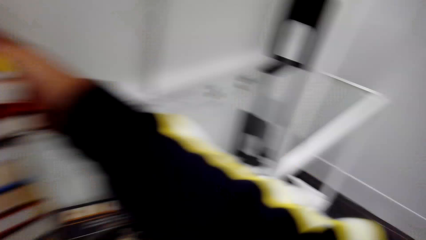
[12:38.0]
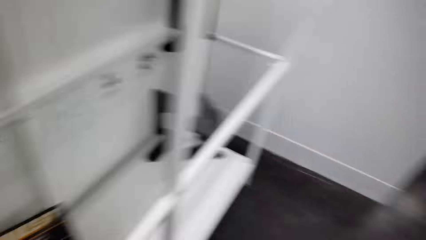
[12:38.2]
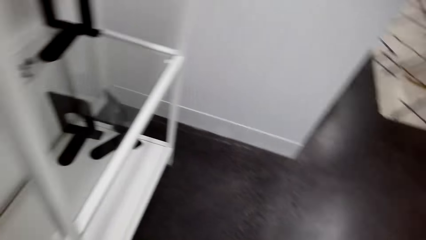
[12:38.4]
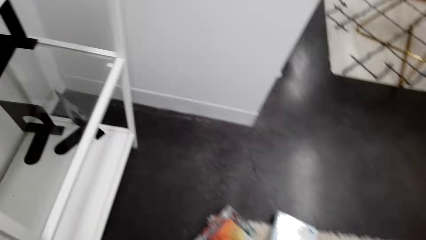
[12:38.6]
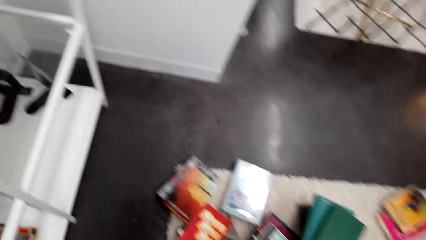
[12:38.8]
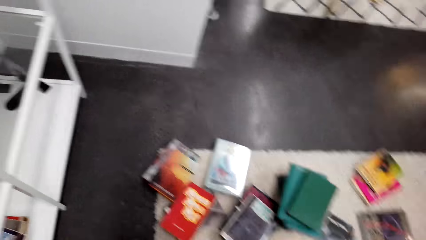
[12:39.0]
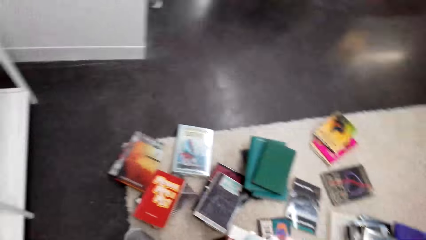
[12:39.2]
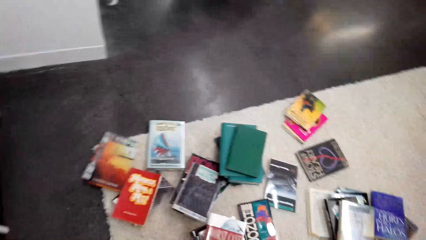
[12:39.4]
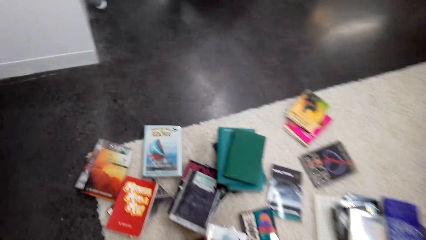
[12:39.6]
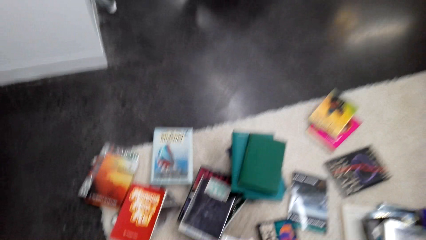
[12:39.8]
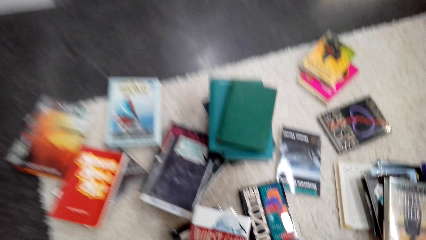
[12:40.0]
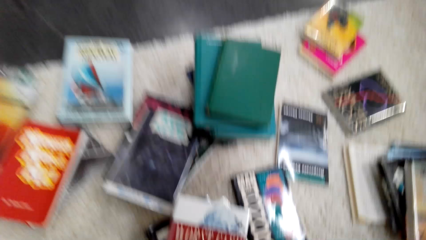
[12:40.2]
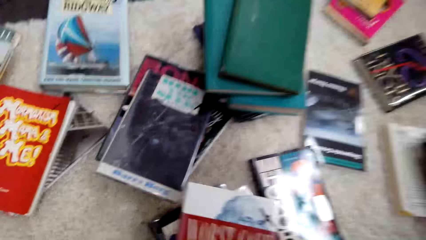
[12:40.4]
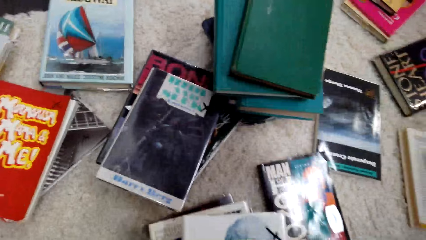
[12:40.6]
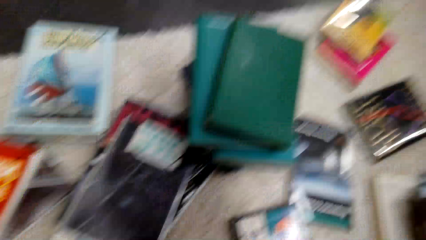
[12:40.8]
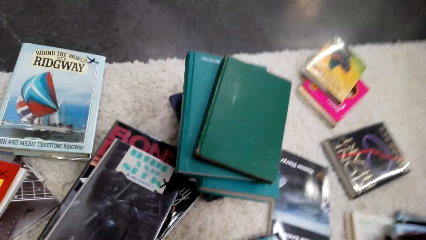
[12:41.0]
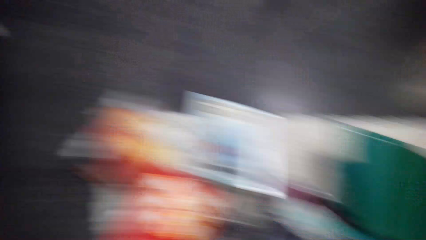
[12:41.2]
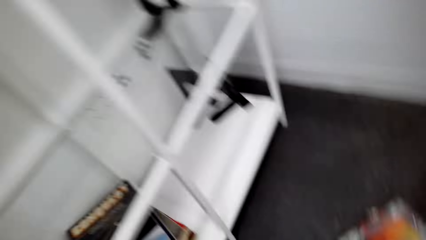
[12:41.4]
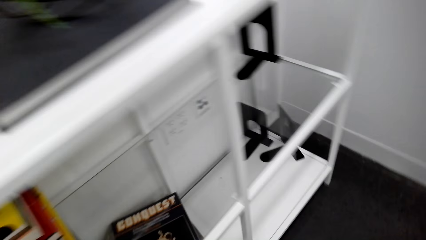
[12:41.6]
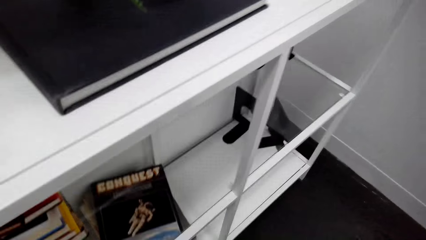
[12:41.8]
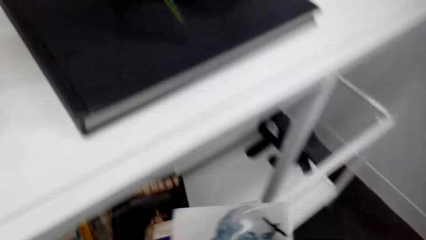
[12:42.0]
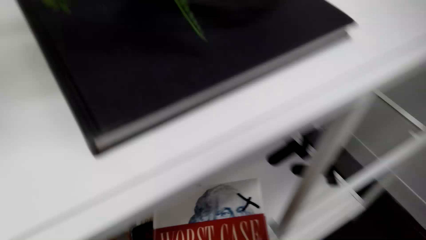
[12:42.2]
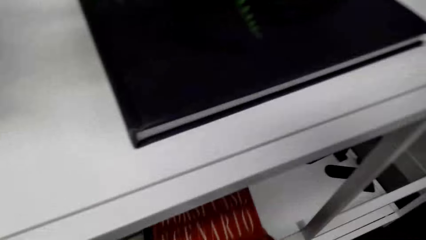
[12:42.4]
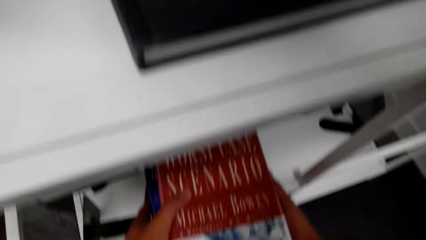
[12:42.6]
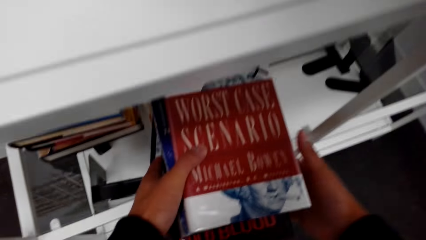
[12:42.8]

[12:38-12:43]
The camera wearer picks books on the floor.

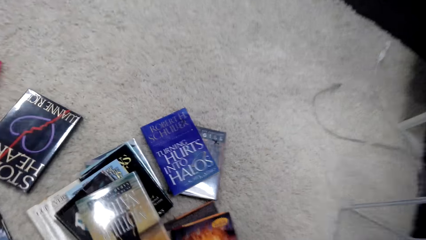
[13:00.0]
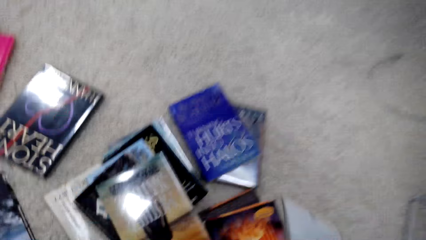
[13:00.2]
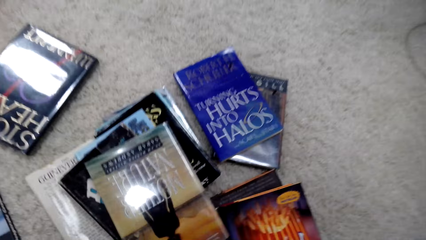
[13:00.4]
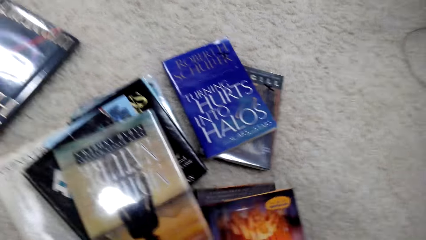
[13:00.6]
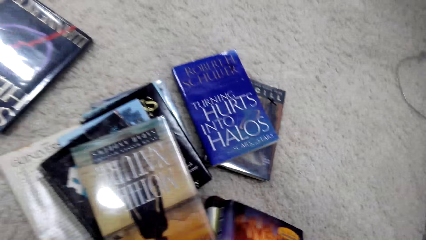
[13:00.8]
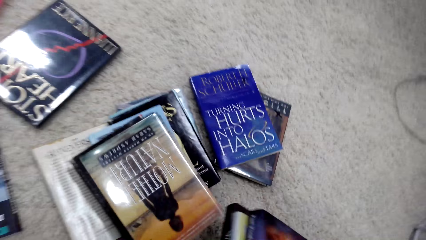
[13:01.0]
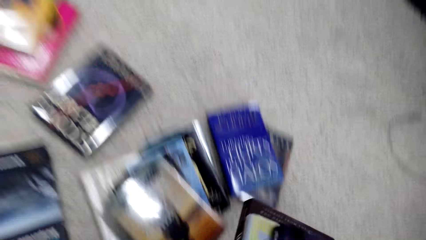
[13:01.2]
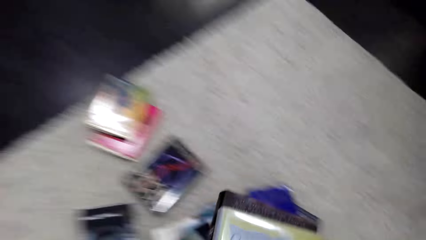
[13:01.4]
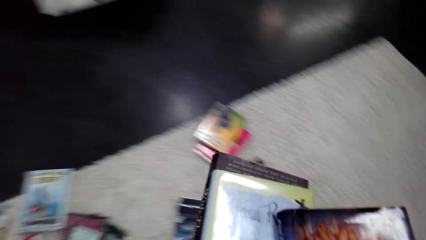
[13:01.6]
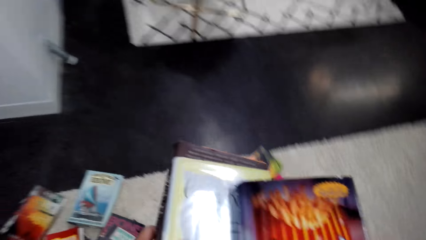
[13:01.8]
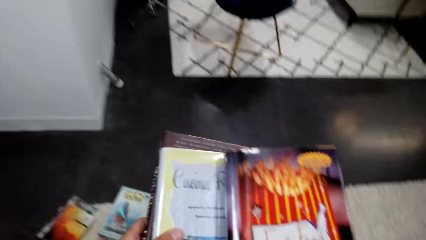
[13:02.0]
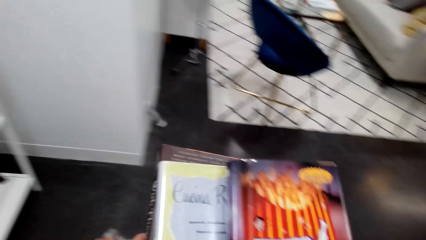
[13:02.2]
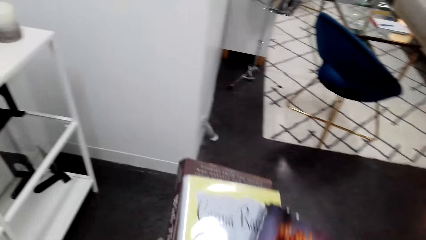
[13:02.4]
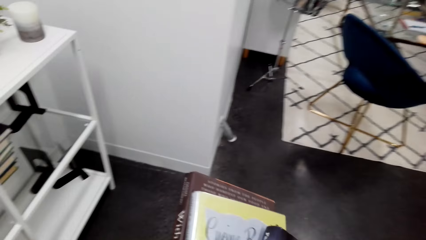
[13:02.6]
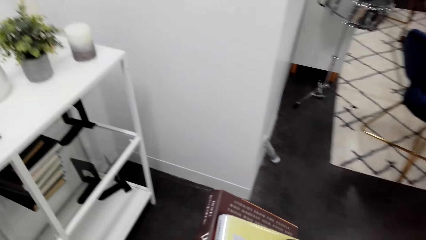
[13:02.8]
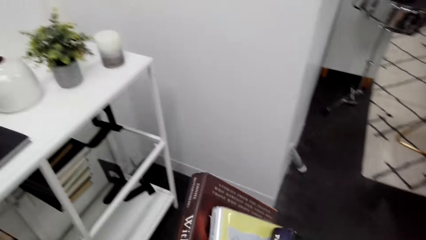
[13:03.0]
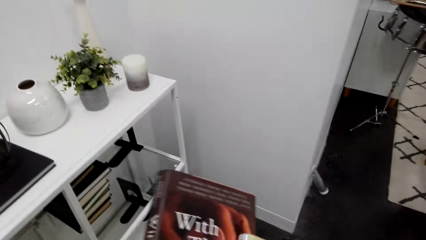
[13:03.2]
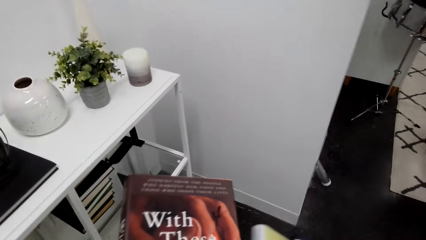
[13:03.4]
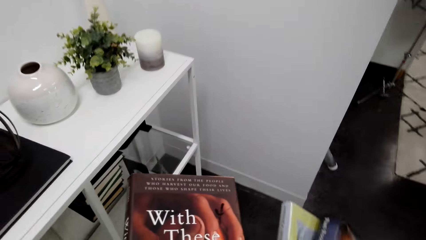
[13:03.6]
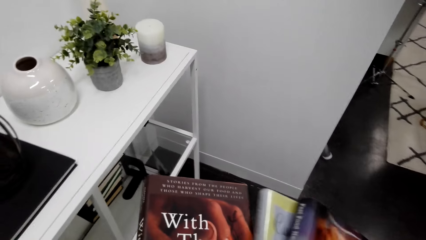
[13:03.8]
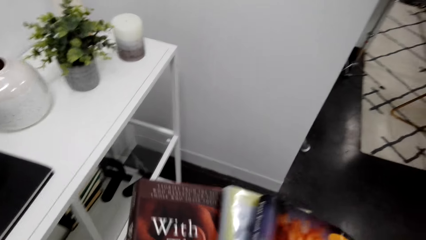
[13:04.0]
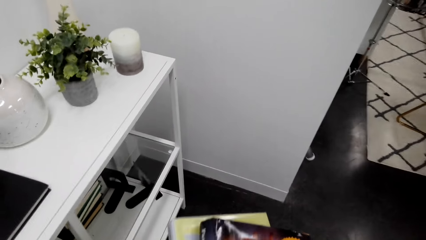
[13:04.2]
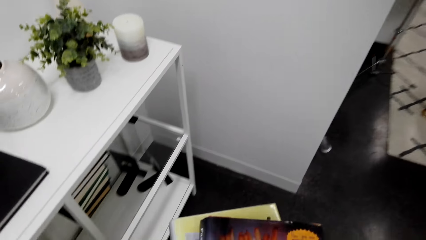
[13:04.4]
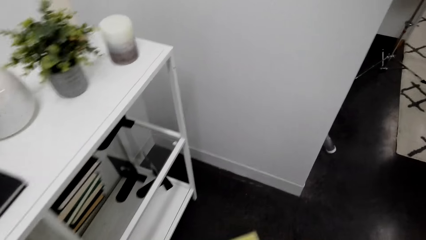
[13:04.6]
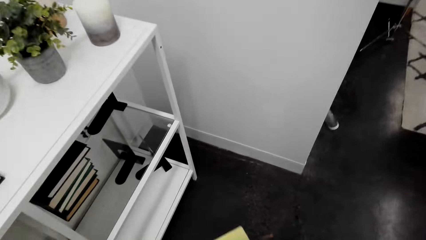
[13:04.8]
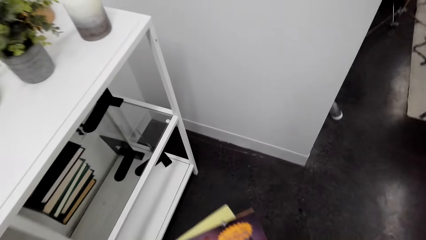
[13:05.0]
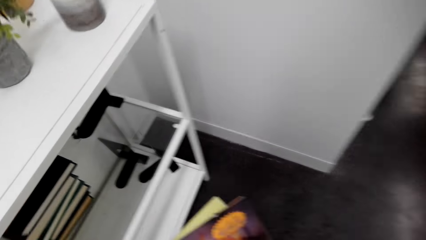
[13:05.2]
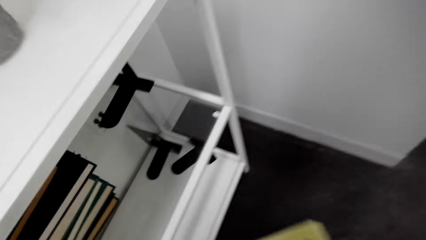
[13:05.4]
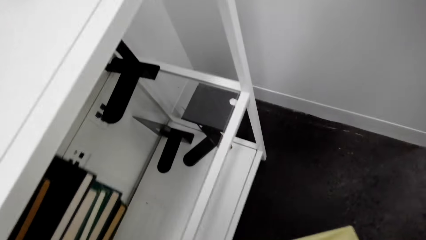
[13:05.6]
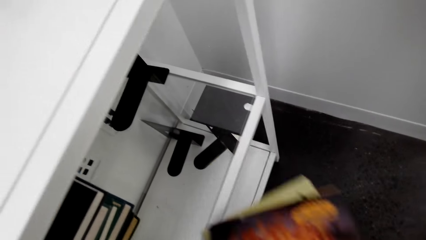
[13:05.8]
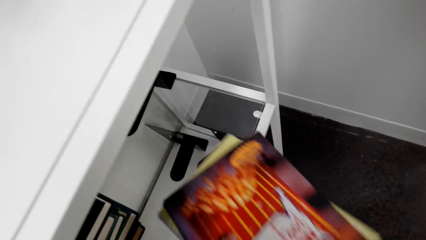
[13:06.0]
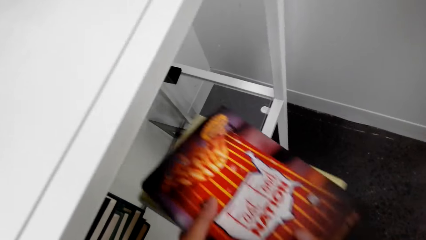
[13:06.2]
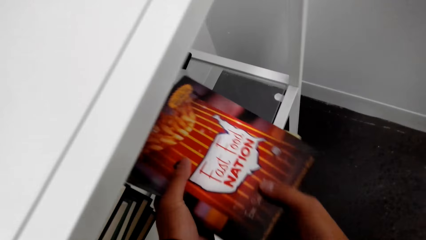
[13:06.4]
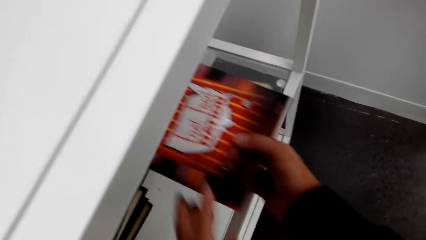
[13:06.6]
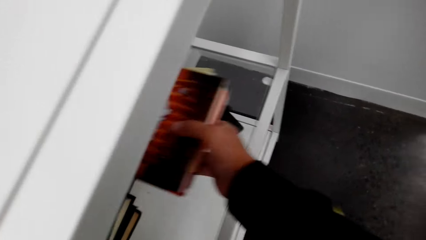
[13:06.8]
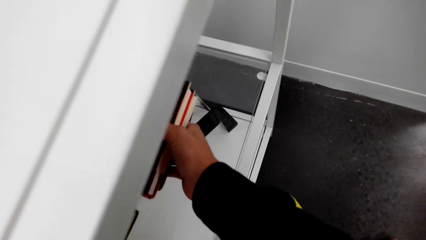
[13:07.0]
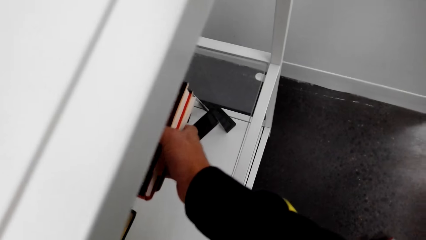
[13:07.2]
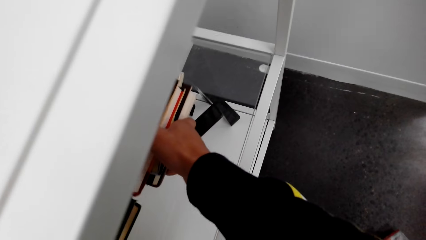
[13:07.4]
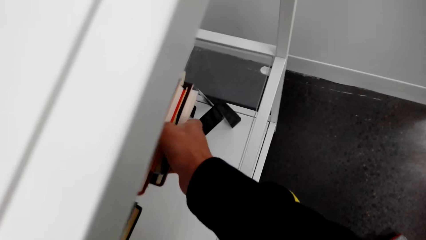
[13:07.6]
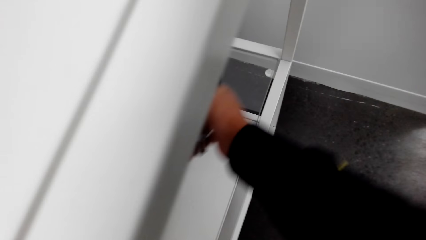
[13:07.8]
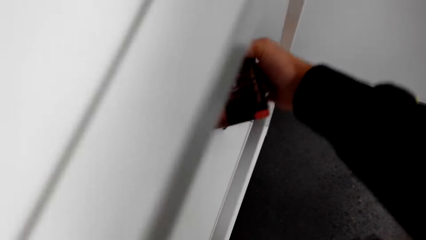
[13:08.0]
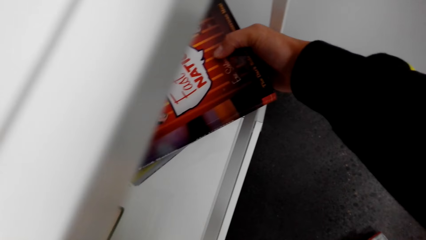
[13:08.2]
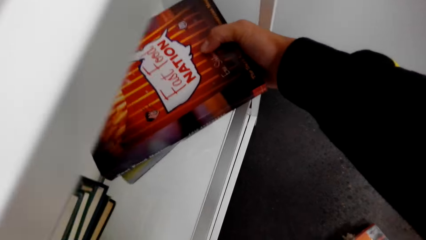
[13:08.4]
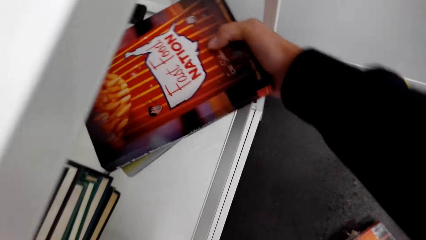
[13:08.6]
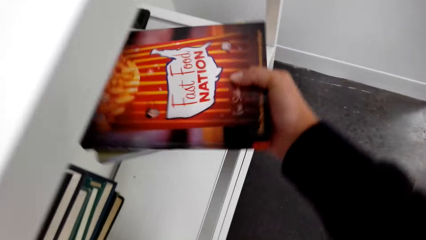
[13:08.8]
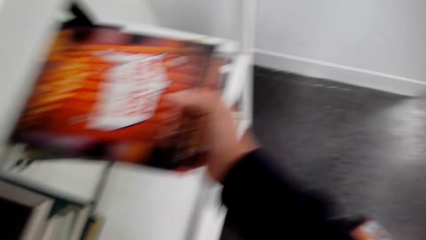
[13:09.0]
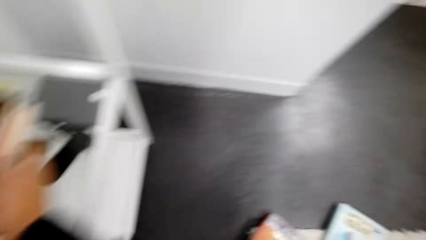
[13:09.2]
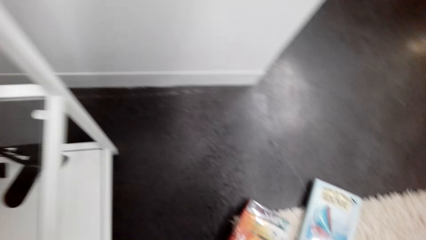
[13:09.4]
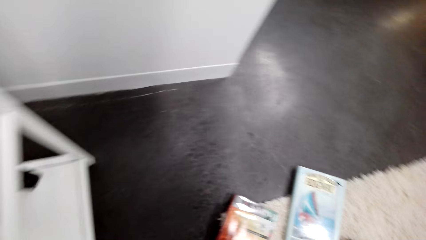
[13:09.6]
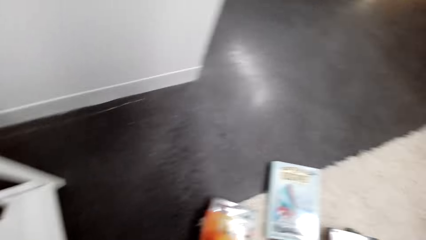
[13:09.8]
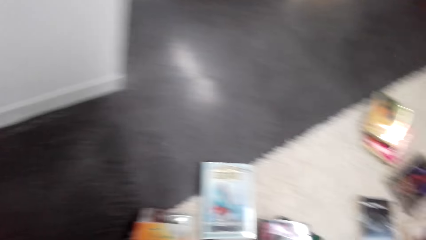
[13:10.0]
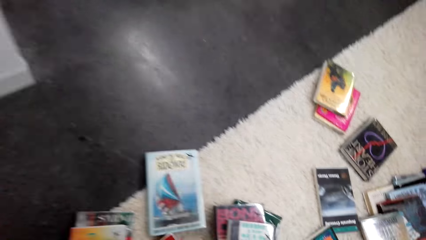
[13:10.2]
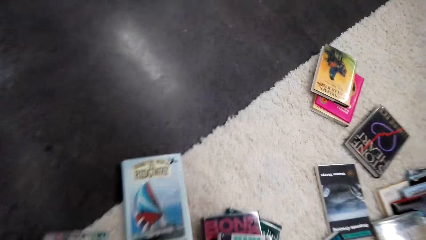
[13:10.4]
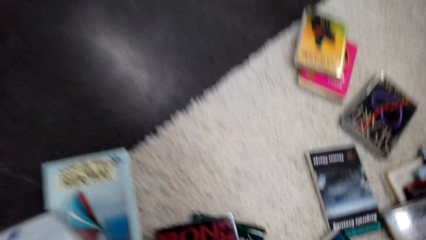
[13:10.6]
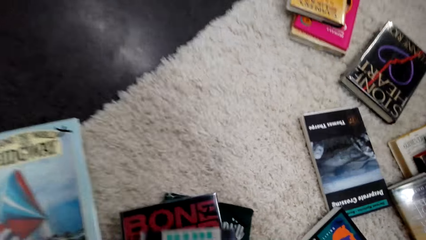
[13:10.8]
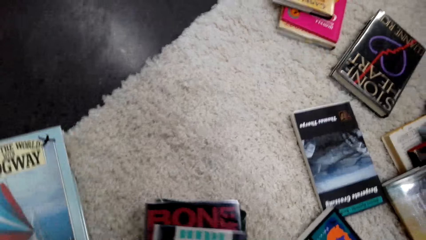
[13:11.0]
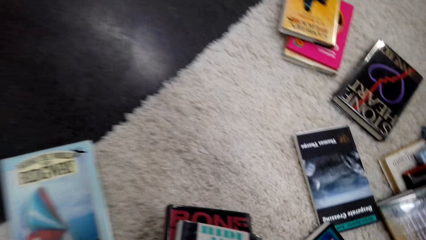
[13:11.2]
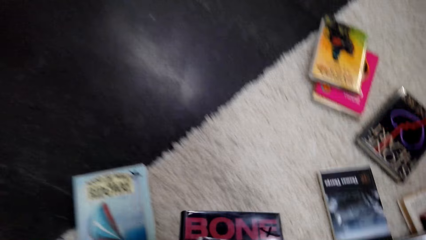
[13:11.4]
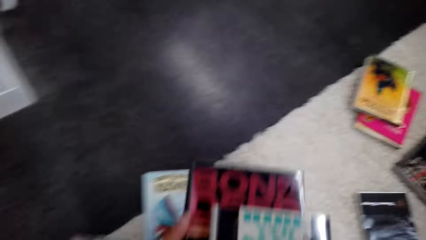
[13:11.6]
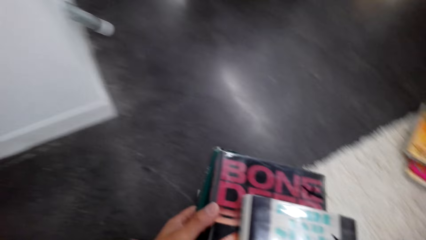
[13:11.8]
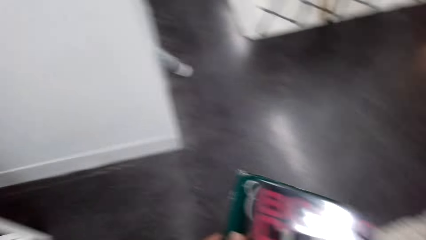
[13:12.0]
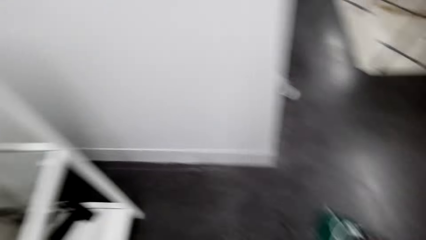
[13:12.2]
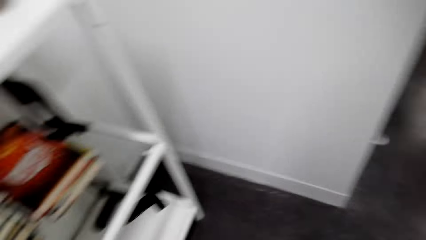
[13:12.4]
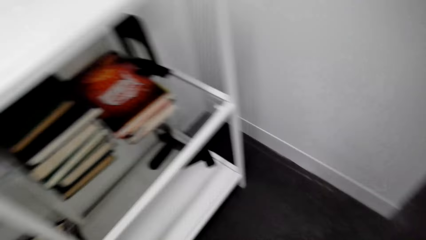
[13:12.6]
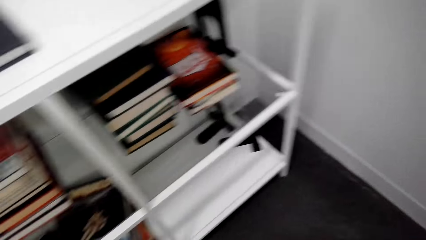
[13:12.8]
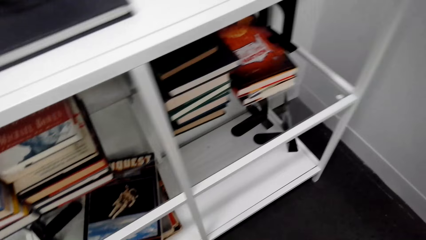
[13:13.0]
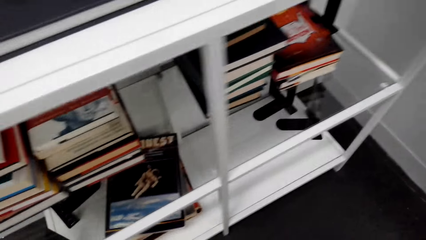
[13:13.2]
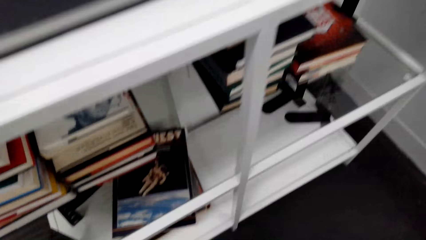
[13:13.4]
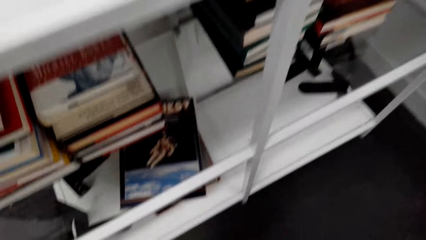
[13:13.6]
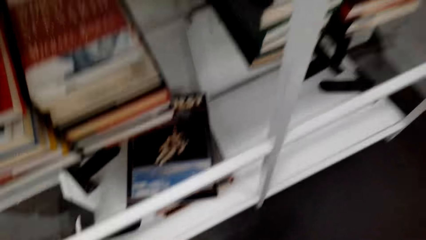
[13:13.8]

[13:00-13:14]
The camera wearer picks books on the floor. They arrange the books on a shelf. They pick books on the floor.
